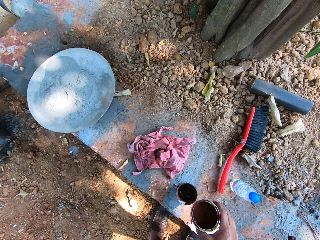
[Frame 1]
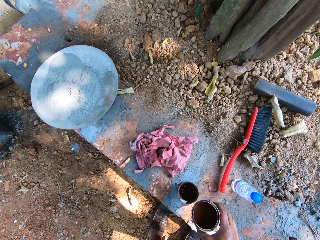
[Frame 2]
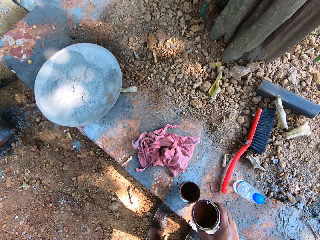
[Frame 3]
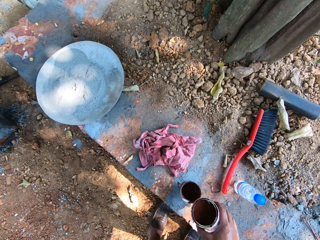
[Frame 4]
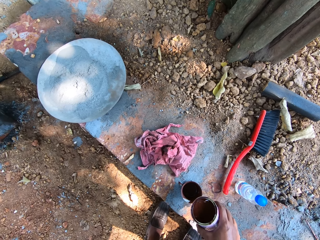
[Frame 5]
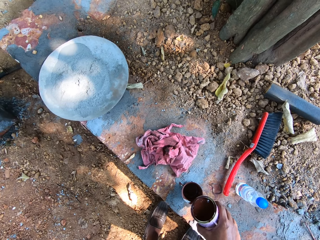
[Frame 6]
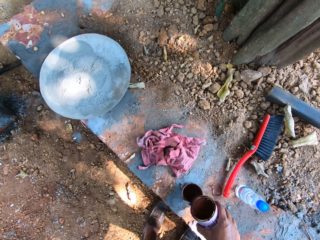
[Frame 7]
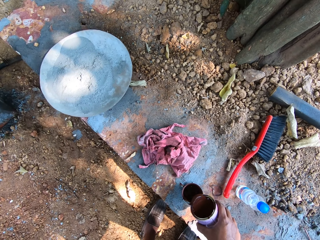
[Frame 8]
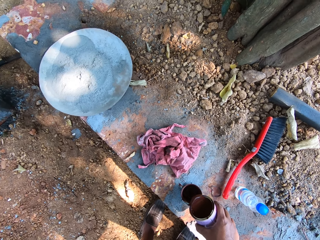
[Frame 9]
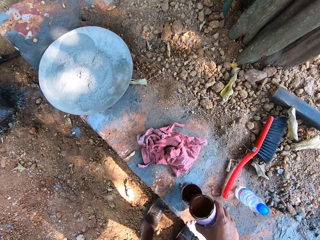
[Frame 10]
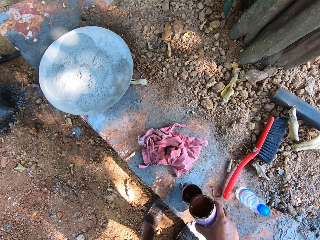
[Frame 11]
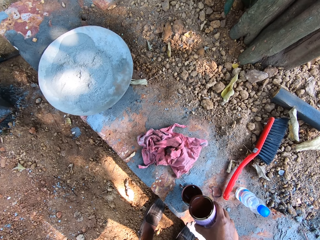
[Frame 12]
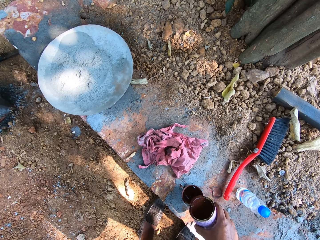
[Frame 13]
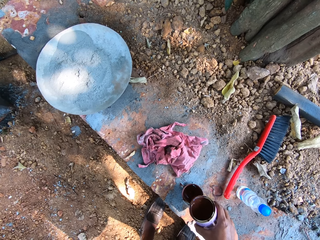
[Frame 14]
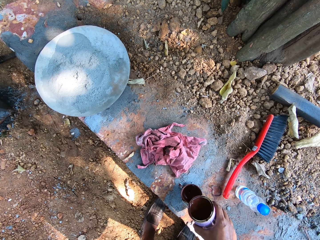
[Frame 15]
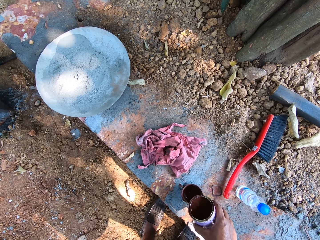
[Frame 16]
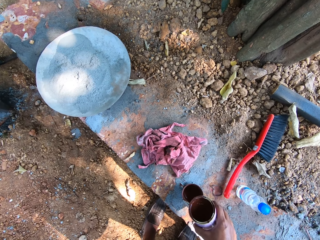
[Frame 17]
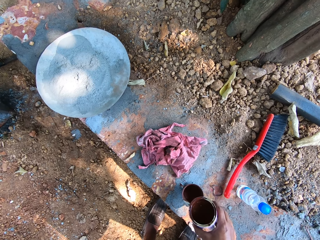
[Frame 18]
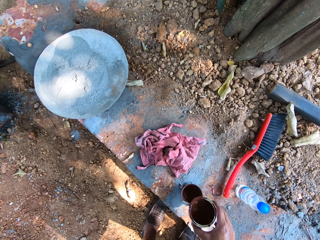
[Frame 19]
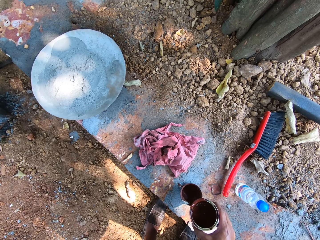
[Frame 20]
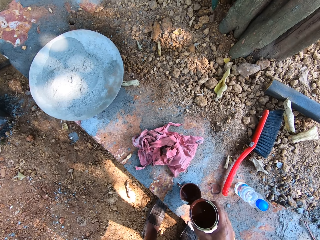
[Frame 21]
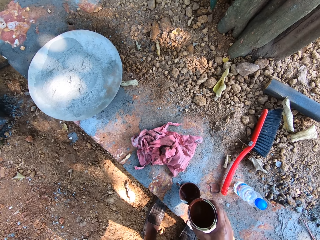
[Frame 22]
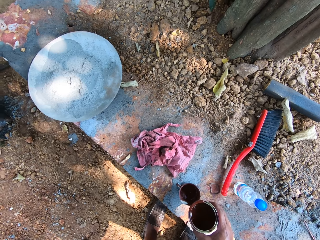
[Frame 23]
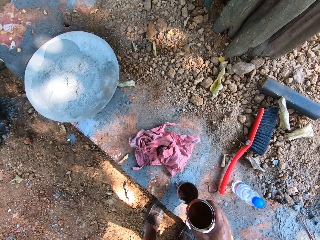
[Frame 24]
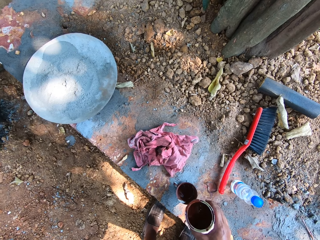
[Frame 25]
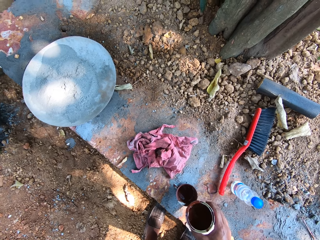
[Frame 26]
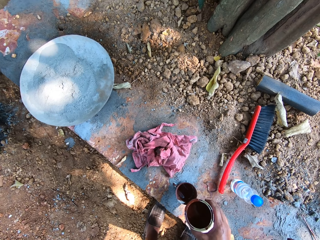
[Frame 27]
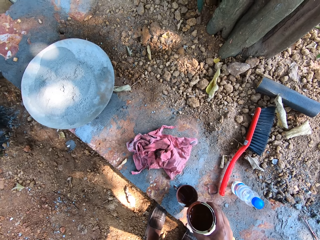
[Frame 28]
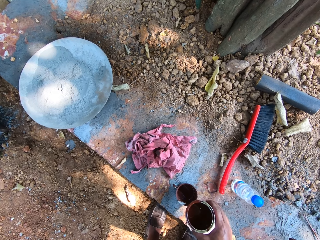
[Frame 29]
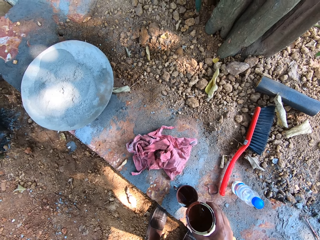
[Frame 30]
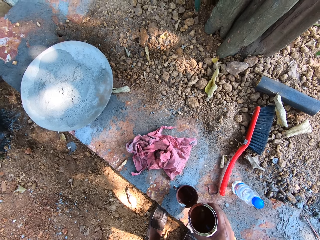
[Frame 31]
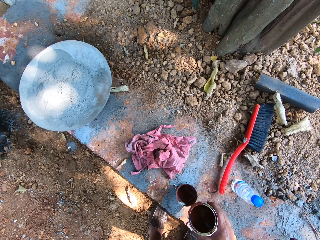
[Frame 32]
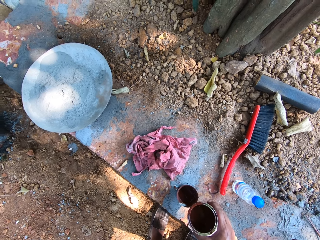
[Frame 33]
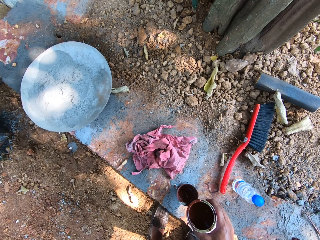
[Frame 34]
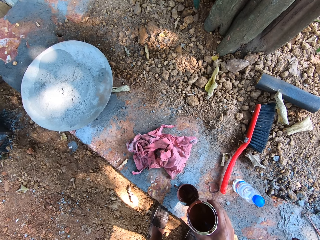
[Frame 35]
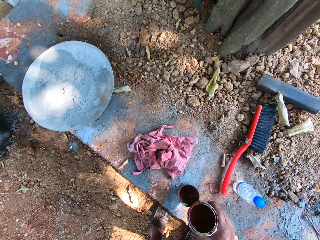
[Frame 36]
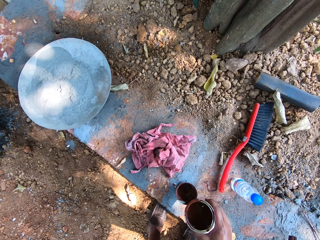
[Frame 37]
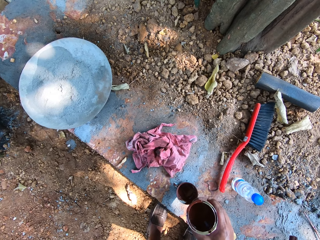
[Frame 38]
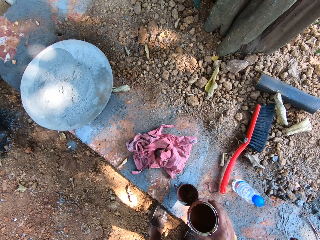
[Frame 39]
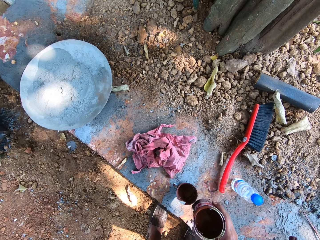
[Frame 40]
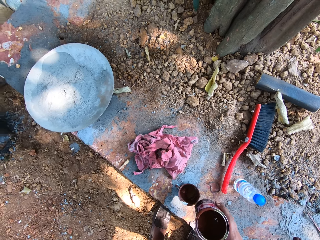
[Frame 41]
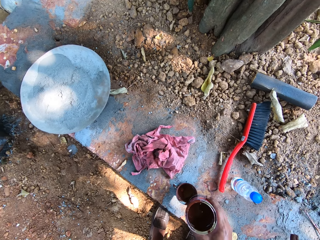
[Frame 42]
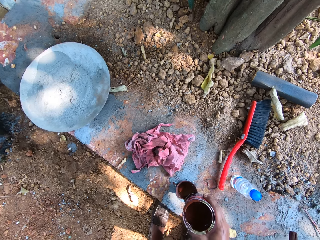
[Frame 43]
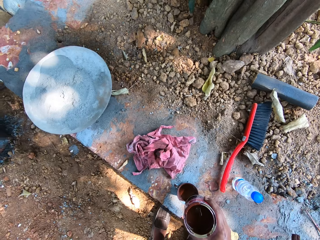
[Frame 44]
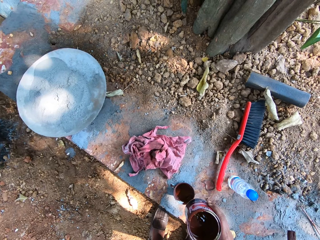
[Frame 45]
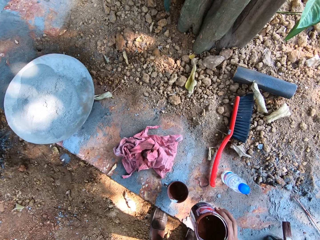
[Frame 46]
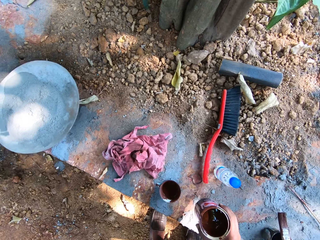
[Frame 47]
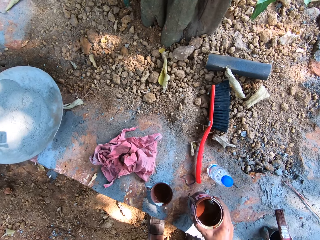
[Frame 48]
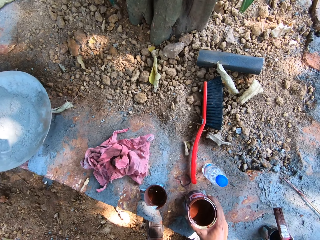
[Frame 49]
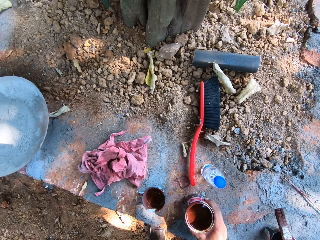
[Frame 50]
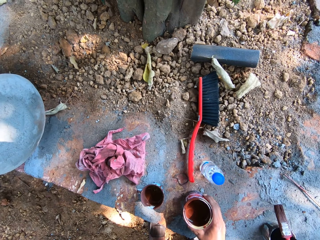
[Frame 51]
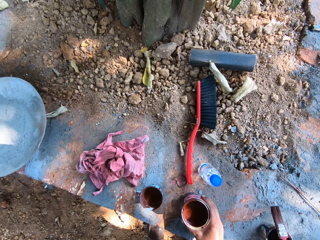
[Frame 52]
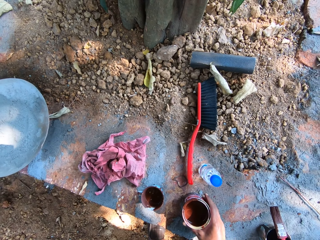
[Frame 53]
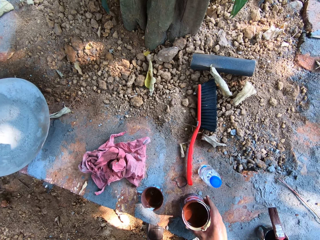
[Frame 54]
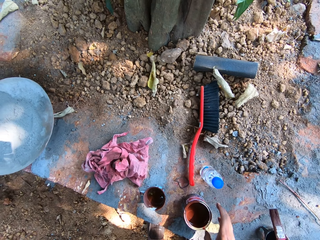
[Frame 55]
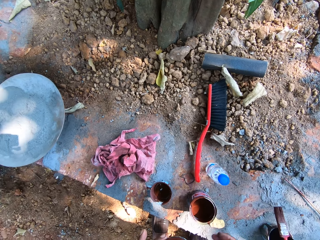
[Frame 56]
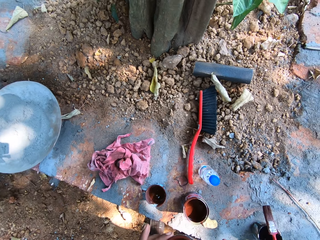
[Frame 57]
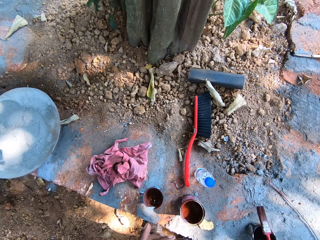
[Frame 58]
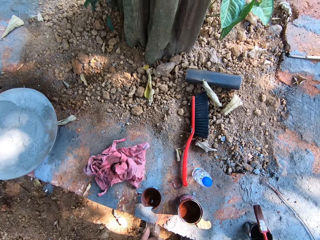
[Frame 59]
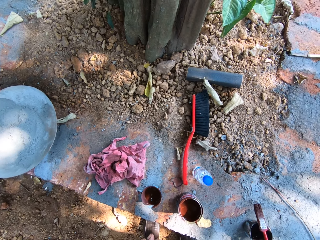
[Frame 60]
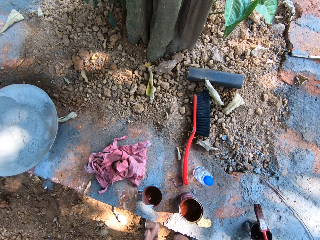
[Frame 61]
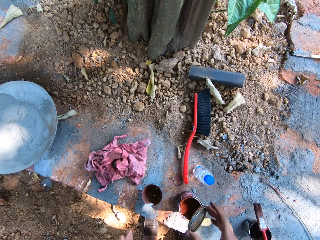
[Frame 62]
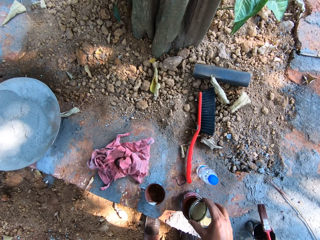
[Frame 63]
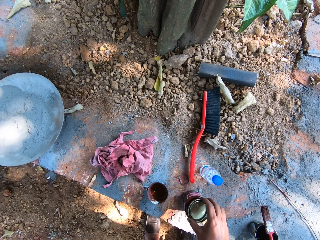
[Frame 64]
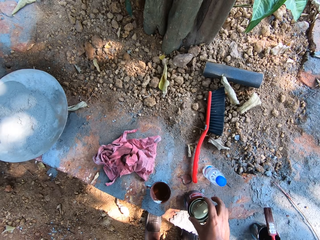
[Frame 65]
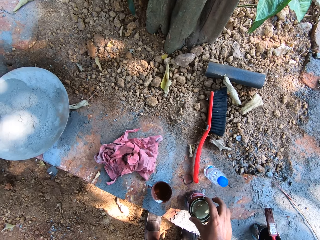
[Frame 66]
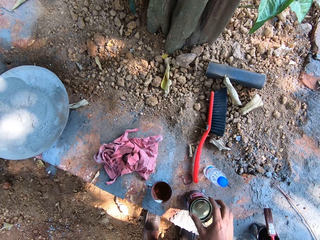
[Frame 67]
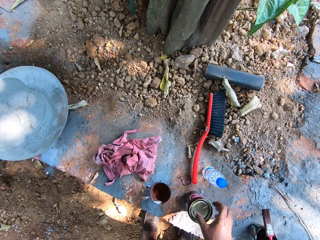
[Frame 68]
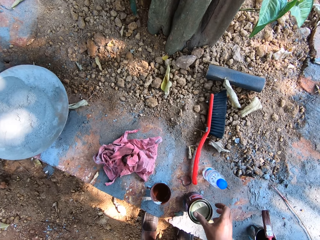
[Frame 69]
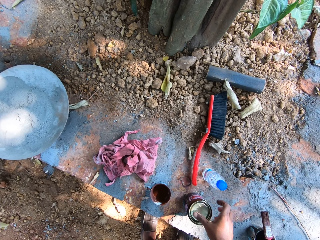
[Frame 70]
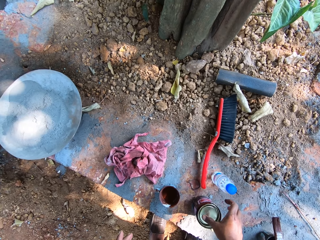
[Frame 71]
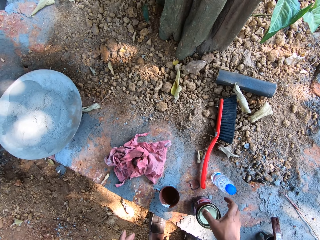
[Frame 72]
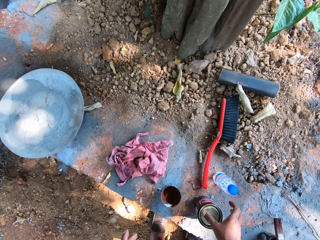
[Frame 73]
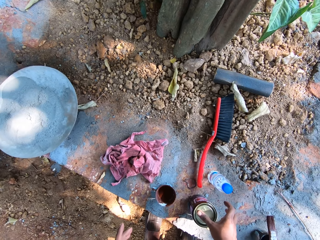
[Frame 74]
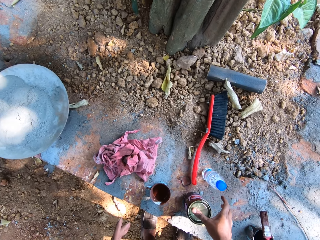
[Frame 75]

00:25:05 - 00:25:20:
The camera wearer pours the paint in the can of paint in his right hand in the cup of paint on the floor. He shakes the can of paint or tin. He places the can of paint in his right hand on the floor. He passes the paint lid in his left hand to his right hand. He covers the can of paint on the floor with the paint lid in his right hand.

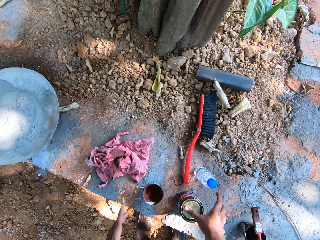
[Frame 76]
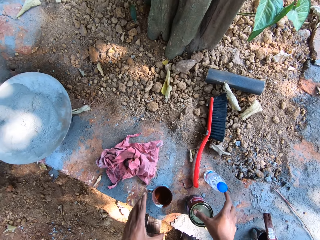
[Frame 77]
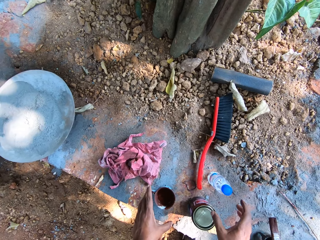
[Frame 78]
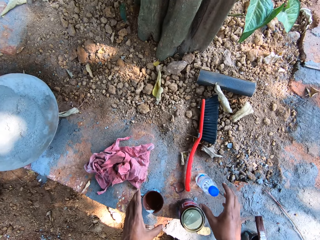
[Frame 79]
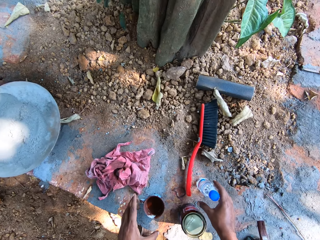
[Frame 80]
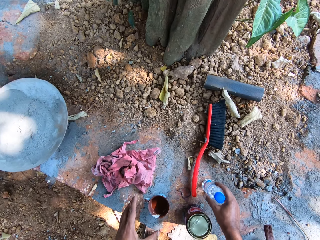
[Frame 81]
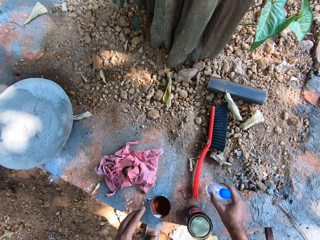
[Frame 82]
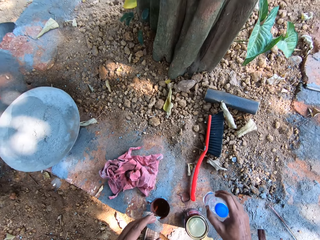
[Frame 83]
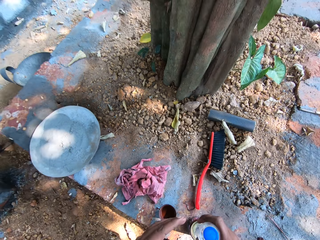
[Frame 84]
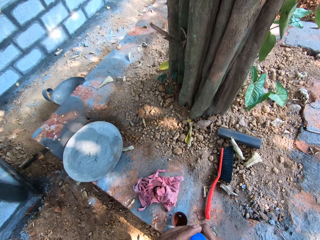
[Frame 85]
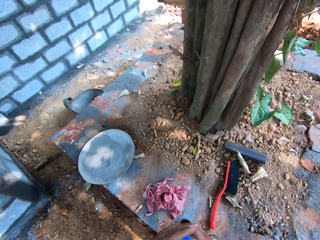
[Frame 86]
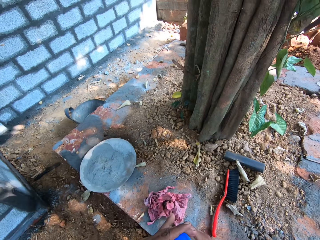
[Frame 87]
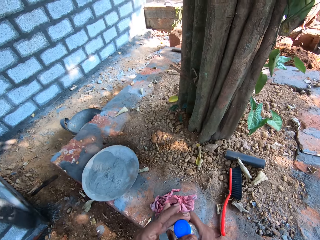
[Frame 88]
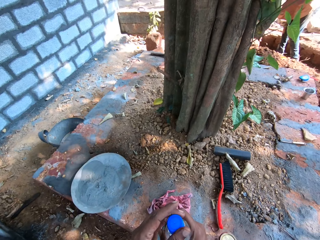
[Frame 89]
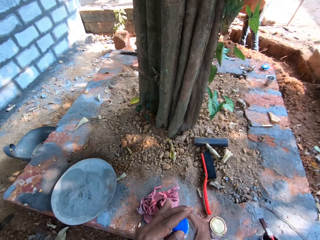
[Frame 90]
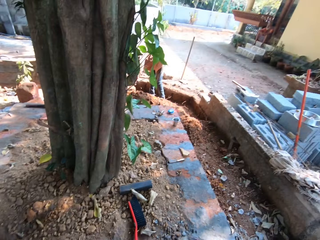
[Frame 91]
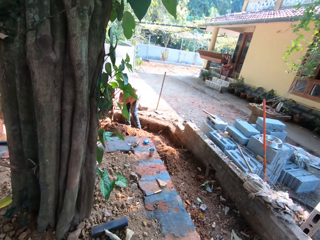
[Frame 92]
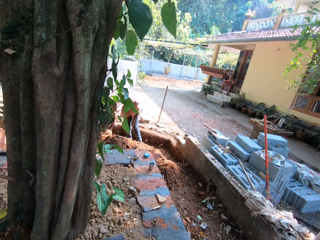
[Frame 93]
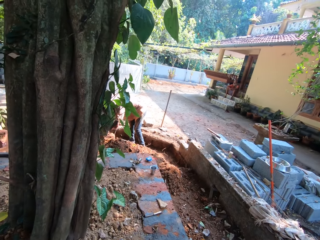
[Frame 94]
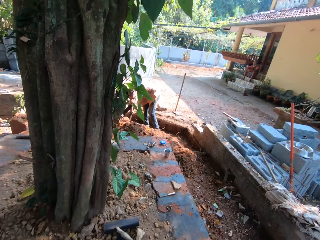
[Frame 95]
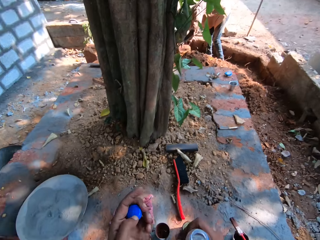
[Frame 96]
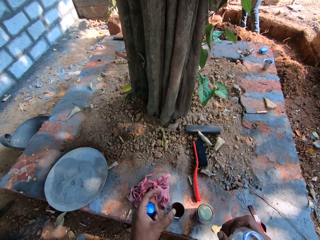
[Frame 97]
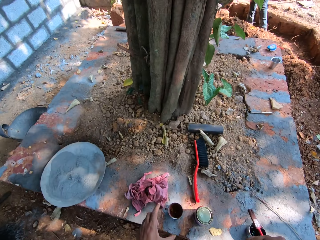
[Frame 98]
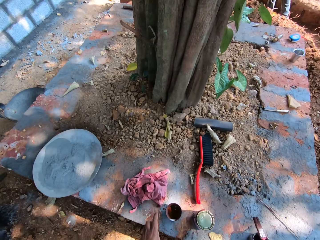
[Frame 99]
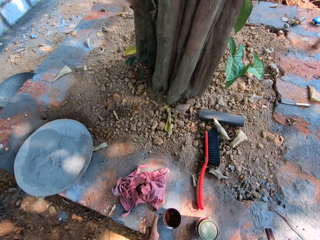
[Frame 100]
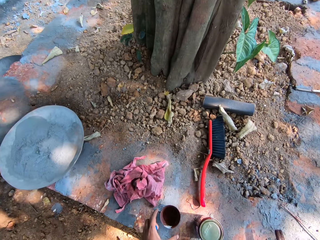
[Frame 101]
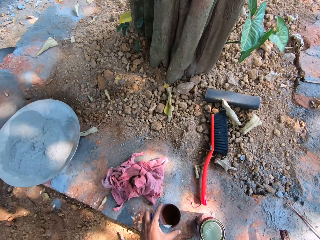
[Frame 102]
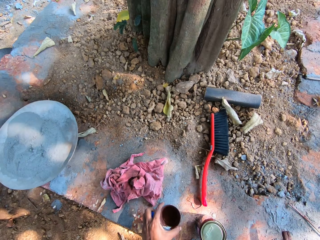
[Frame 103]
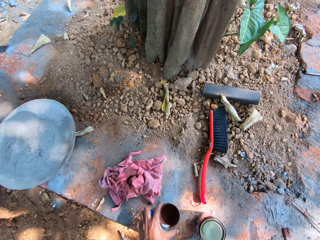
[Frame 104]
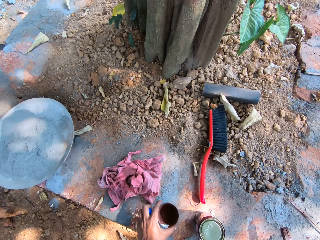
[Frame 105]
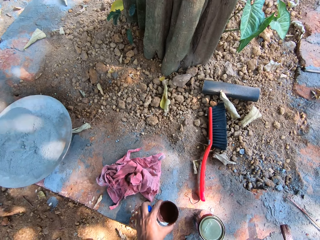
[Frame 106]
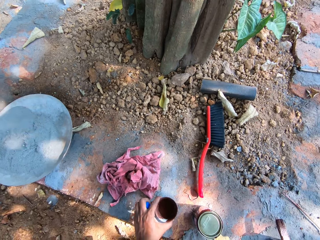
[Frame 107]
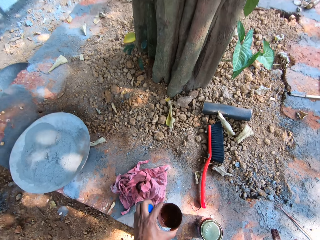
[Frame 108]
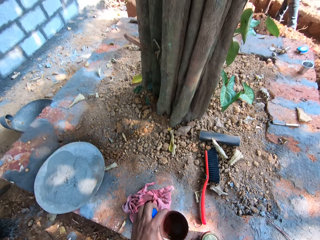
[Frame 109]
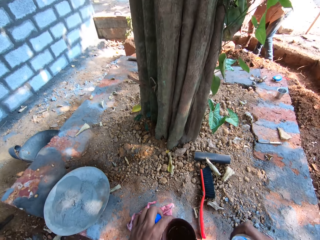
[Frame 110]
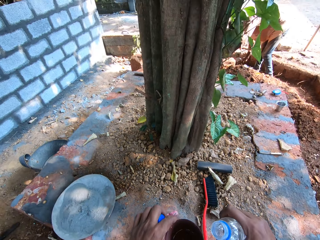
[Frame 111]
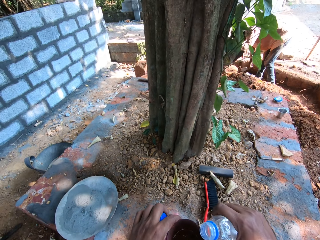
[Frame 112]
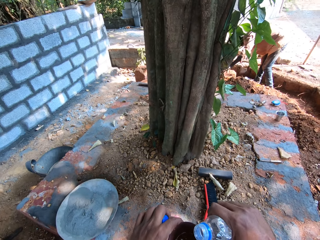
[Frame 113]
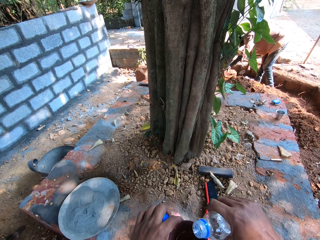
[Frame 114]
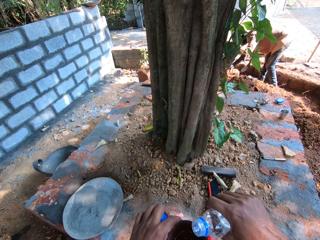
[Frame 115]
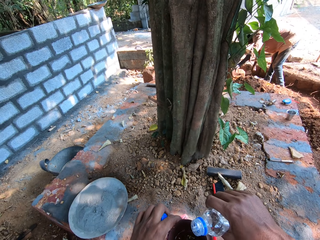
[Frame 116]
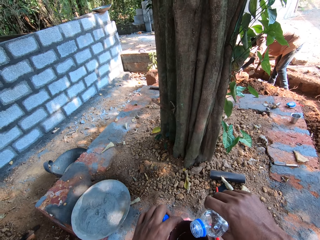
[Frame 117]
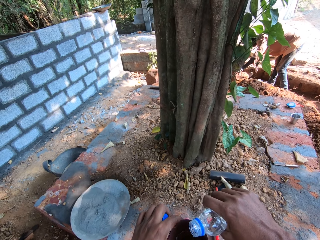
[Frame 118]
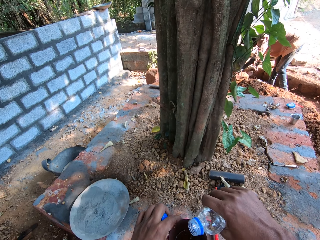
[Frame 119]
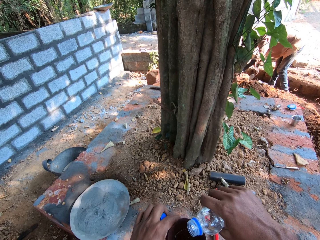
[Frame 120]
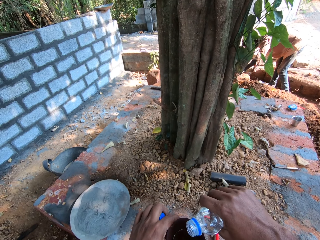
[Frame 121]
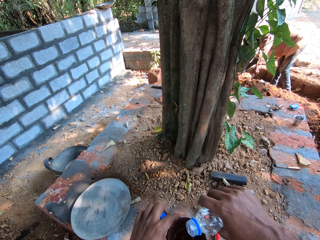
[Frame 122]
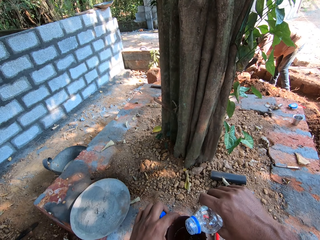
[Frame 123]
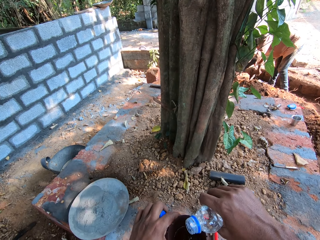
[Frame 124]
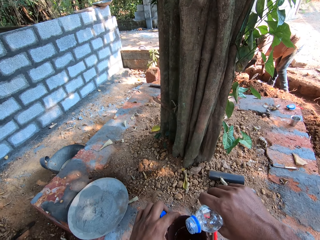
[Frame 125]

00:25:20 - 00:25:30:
The camera wearer picks up a bottle of water from the floor with his right hand. He opens the cap of the bottle of water in his right hand with his left hand. The man scrapes the ground with a brick trowel in his right hand. The camera wearer looks around. He picks up the cup of paint from the floor with his left hand. He holds the cup of paint or tin. He pours the water in the bottle of water in his right hand in the cup of paint in his left hand.
